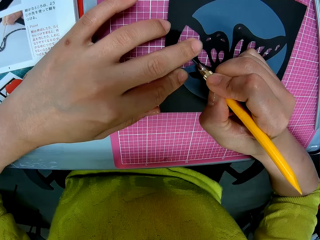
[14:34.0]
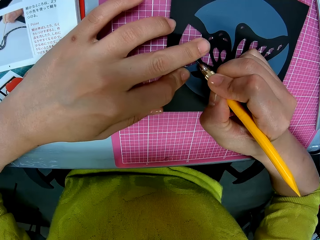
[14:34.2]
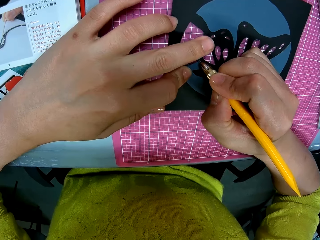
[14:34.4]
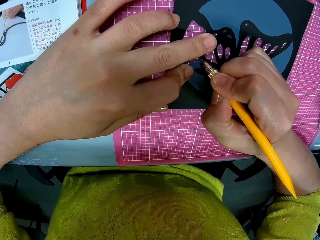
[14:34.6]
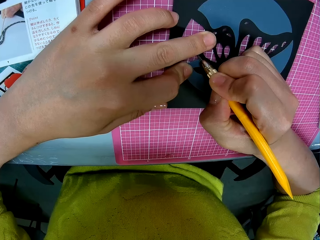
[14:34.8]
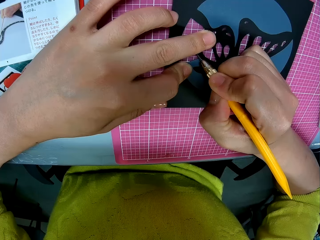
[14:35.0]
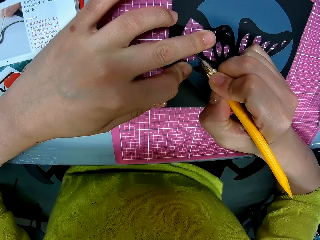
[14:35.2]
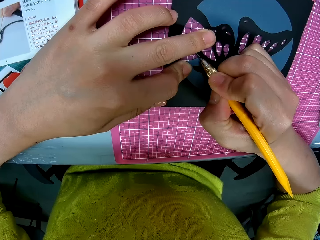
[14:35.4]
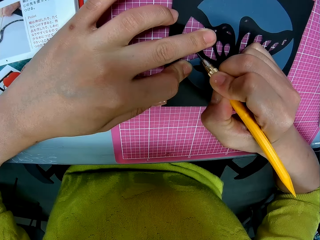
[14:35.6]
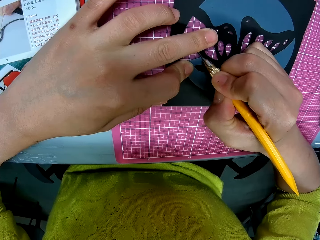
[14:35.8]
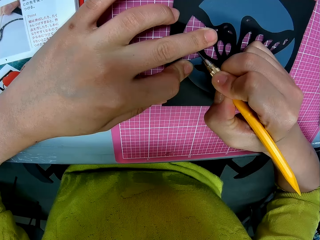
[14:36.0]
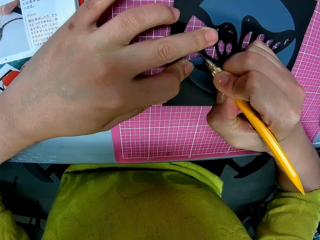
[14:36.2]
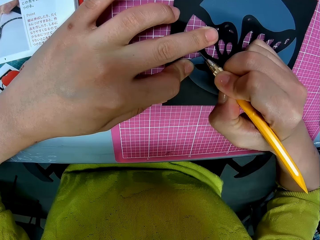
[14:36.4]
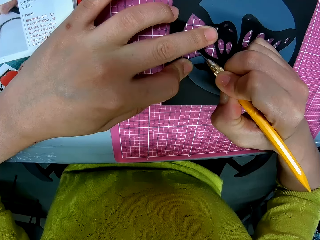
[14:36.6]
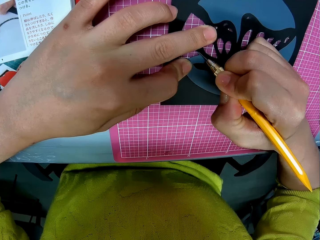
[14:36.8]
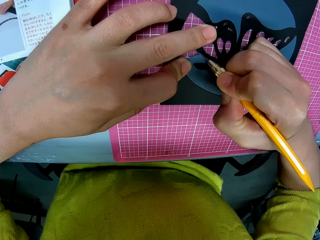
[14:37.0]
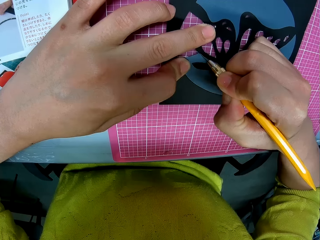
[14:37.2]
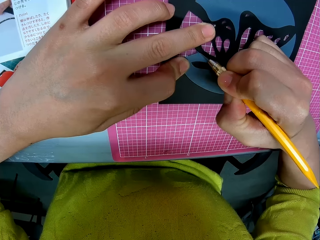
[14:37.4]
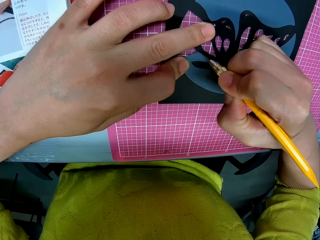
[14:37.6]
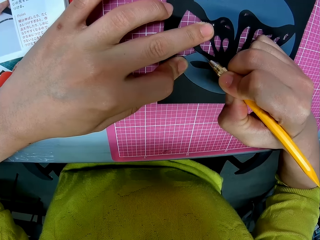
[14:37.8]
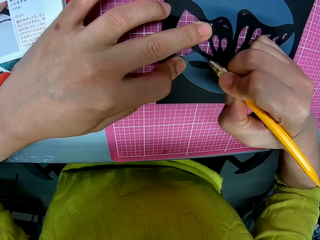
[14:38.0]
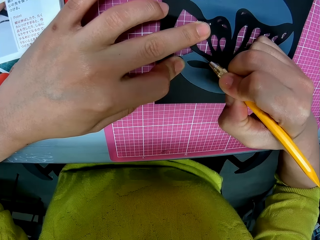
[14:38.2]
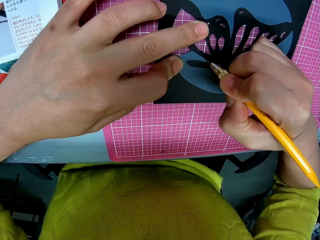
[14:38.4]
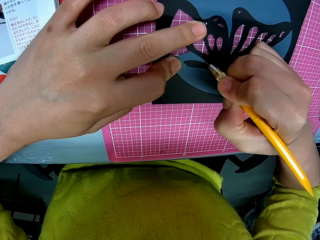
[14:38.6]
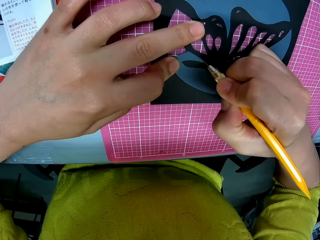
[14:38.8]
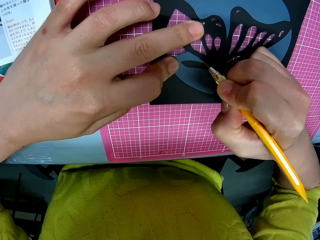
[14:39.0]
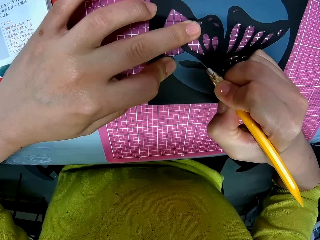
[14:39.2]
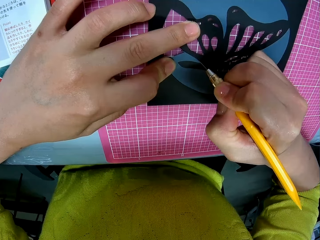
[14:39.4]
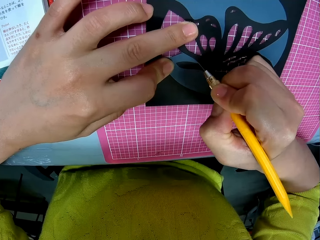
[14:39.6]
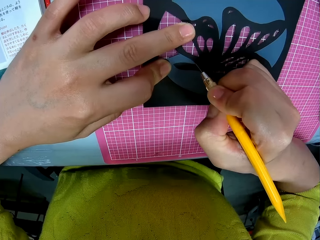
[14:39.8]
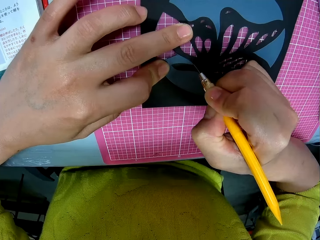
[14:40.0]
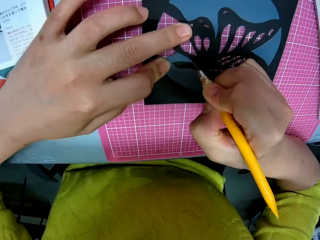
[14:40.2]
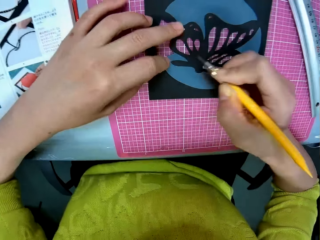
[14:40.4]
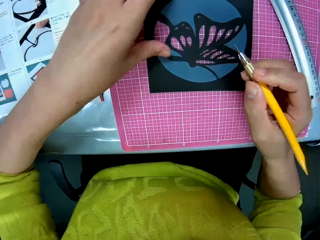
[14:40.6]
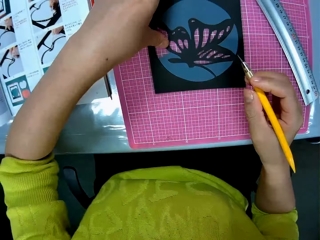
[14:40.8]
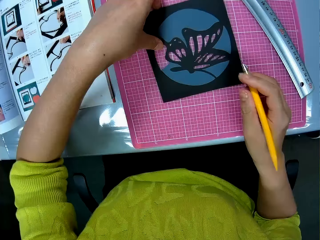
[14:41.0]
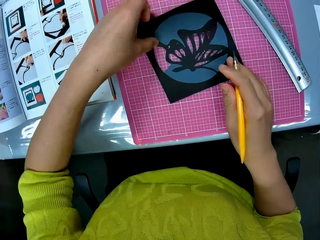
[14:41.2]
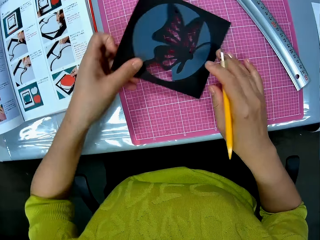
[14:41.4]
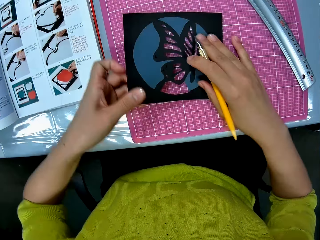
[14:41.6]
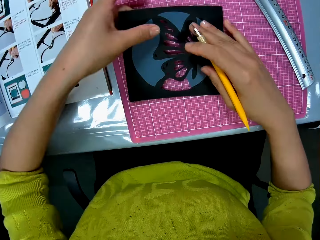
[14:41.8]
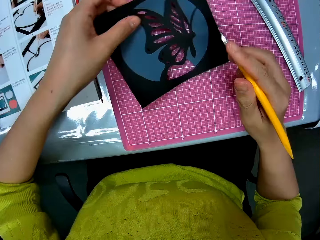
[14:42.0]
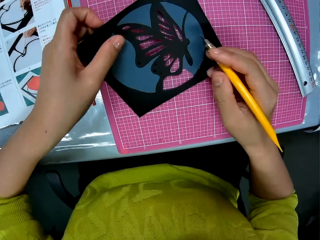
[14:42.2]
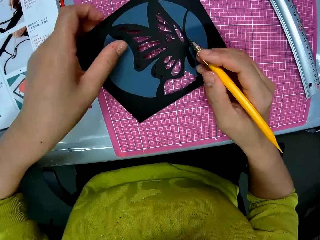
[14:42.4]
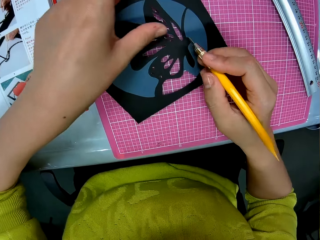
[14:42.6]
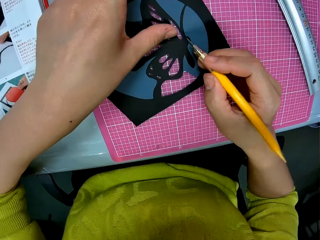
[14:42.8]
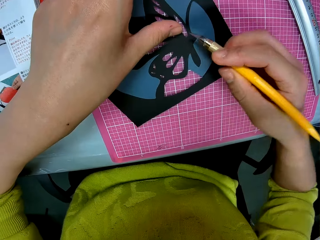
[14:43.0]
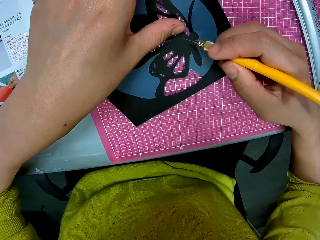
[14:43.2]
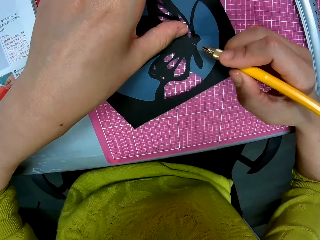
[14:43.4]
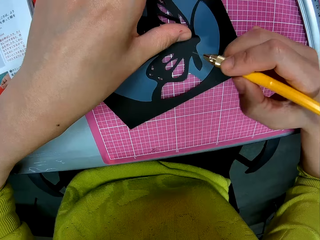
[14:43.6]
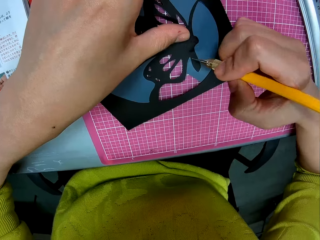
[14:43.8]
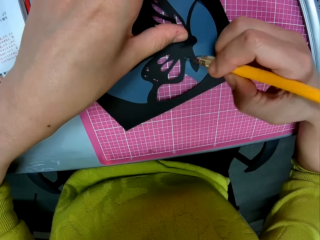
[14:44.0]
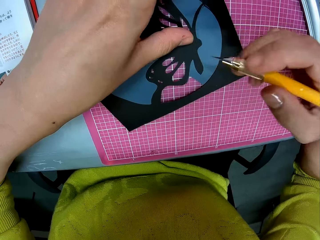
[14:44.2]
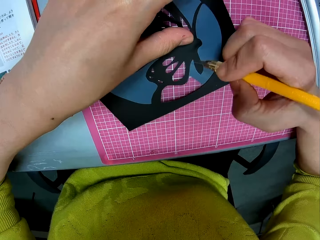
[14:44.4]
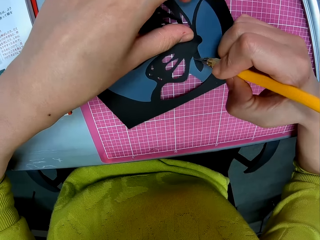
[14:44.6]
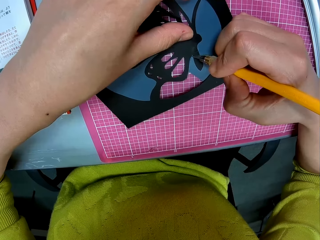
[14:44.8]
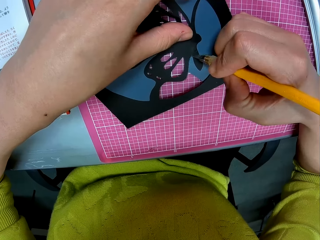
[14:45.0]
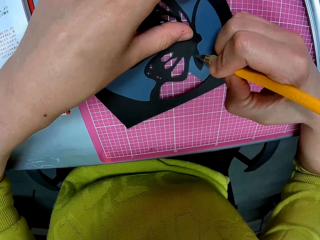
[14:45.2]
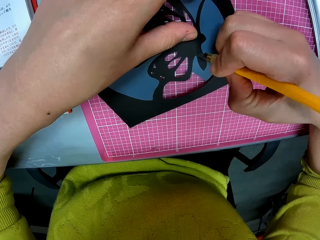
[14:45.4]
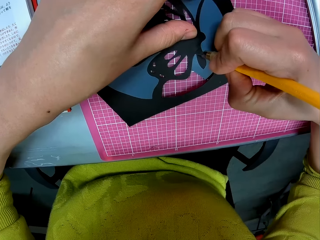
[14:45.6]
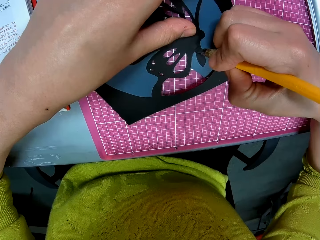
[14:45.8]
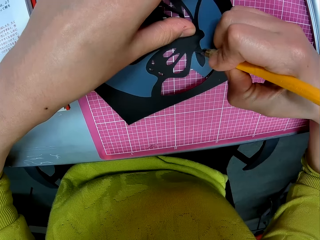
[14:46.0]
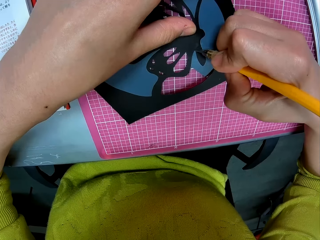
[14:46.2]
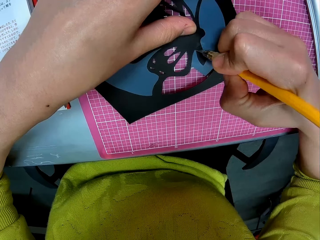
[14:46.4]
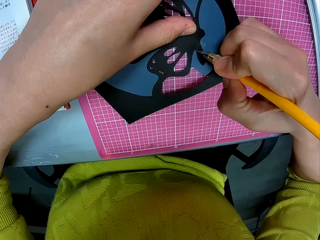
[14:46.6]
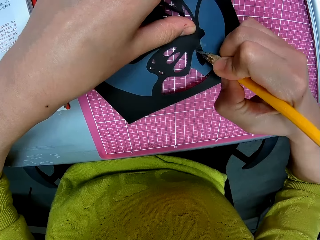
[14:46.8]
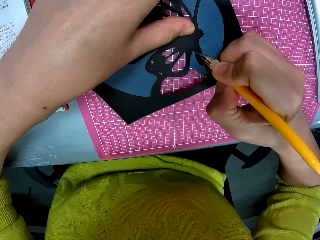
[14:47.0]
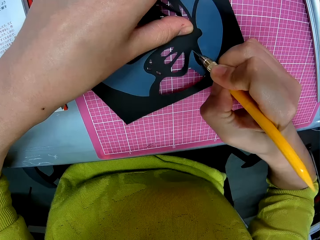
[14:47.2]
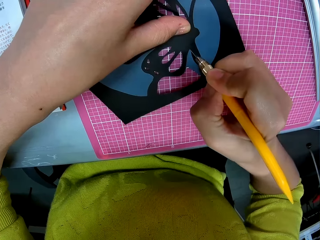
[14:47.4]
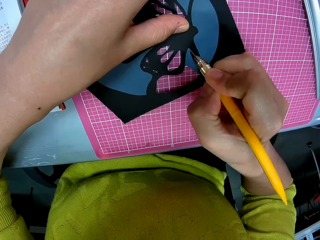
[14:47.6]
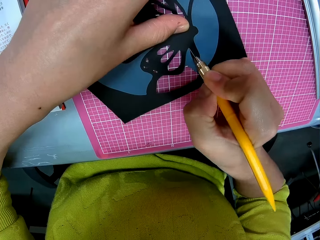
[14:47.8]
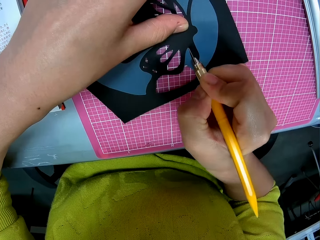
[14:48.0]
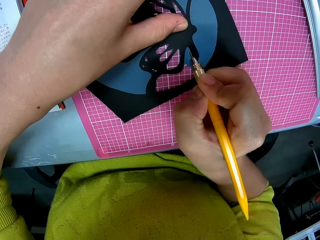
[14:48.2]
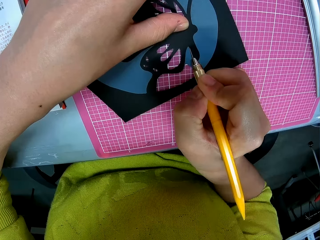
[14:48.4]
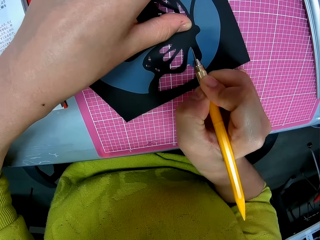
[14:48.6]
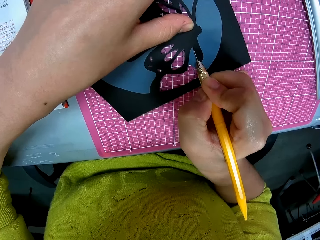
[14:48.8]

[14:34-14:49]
The camera wearer cuts the photograph with the pen cutter in his right hand. He adjusts the photograph with his left hand. He cuts the photograph with the pen cutter in his right hand.

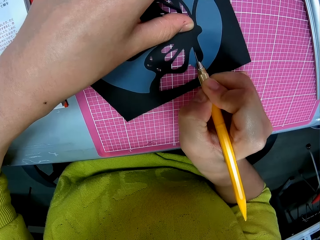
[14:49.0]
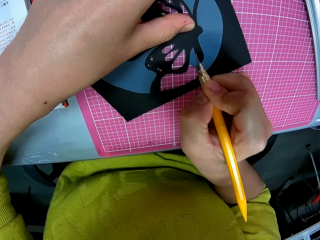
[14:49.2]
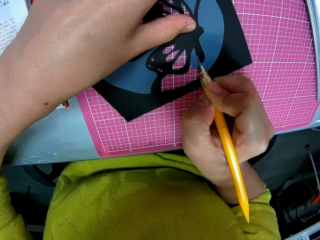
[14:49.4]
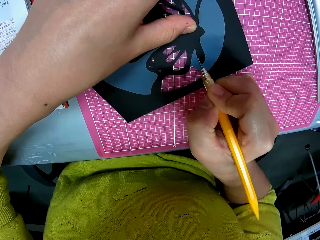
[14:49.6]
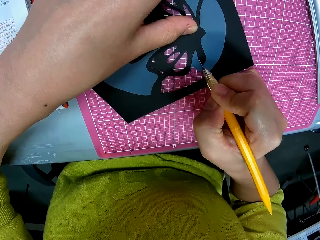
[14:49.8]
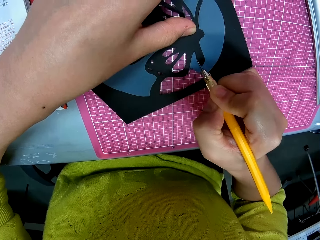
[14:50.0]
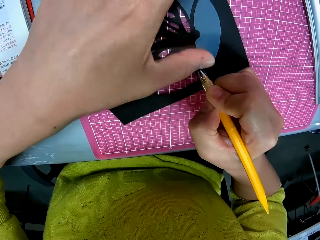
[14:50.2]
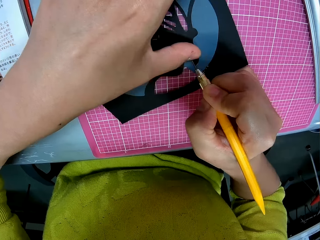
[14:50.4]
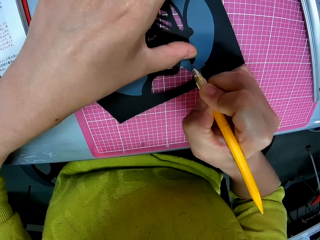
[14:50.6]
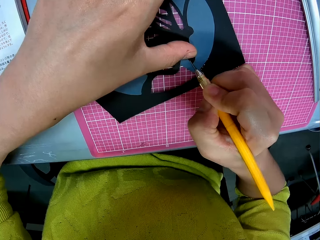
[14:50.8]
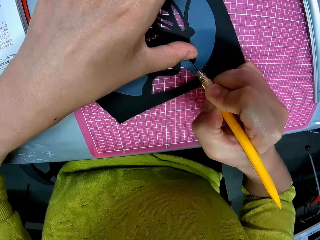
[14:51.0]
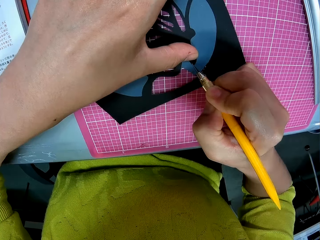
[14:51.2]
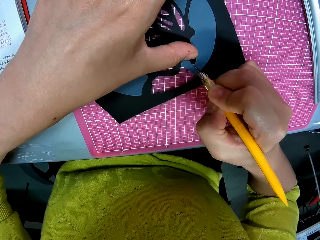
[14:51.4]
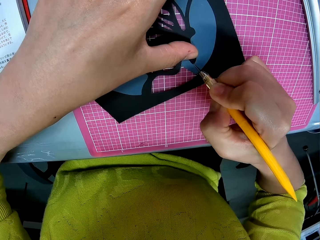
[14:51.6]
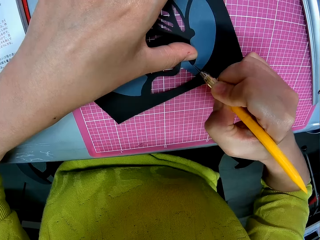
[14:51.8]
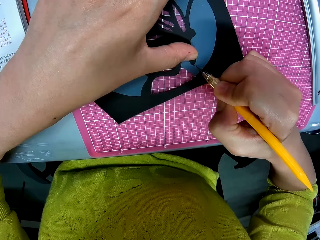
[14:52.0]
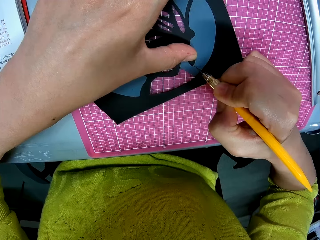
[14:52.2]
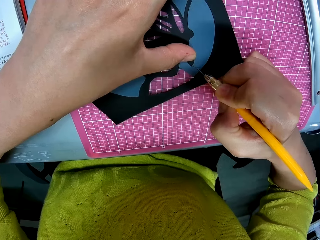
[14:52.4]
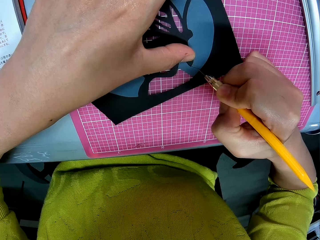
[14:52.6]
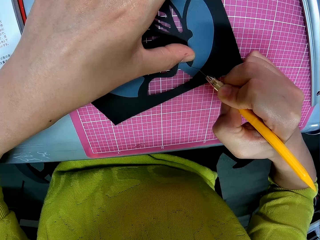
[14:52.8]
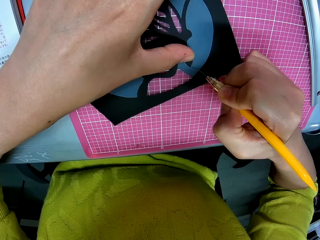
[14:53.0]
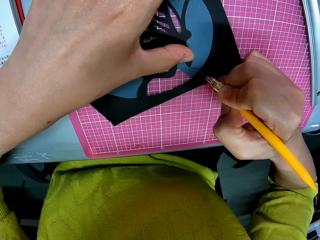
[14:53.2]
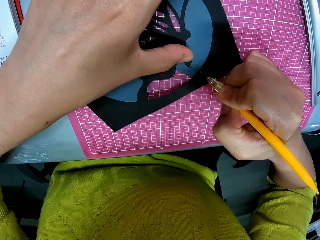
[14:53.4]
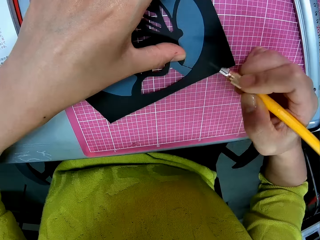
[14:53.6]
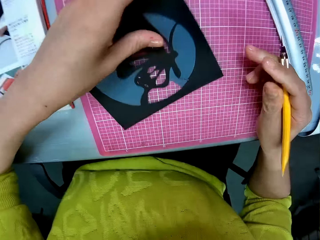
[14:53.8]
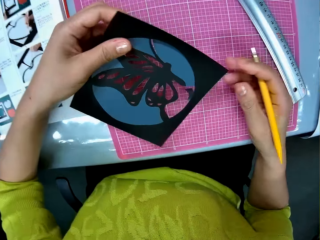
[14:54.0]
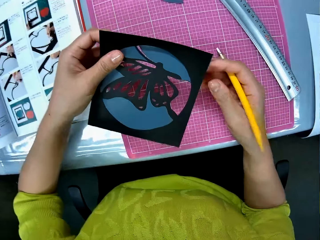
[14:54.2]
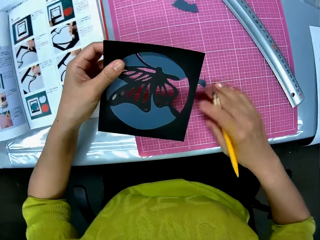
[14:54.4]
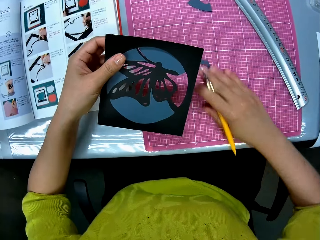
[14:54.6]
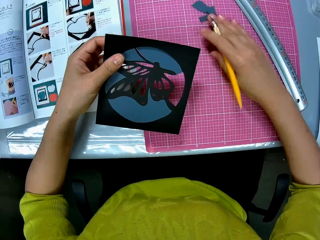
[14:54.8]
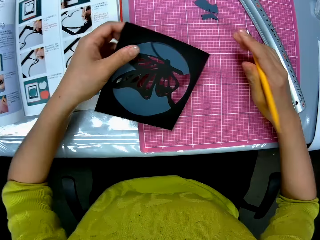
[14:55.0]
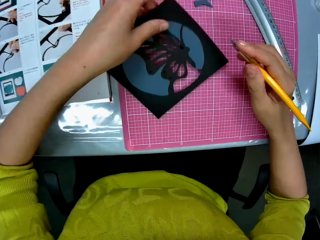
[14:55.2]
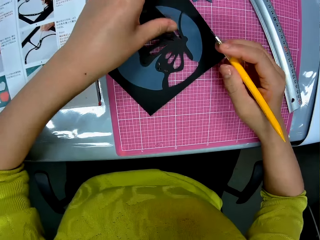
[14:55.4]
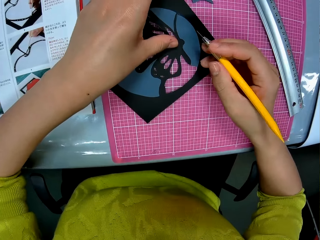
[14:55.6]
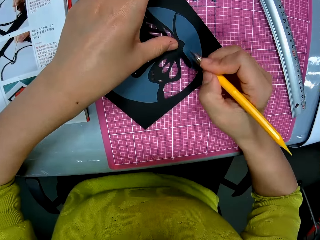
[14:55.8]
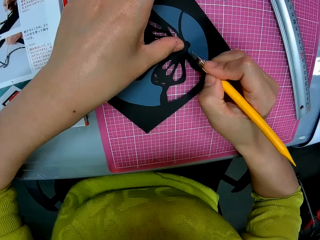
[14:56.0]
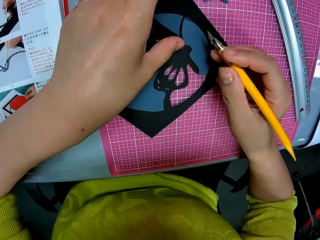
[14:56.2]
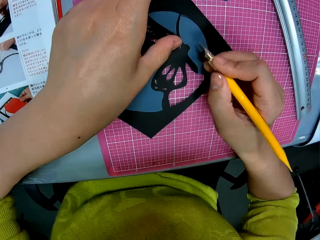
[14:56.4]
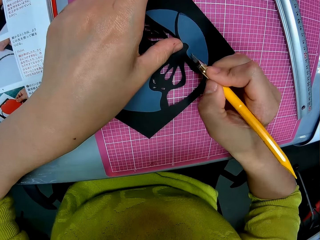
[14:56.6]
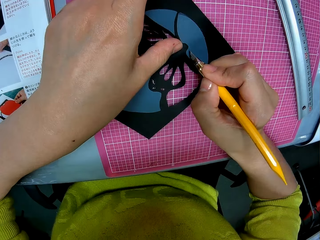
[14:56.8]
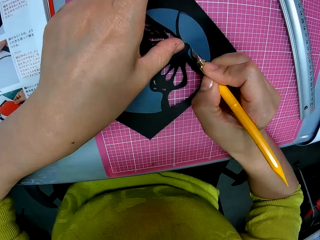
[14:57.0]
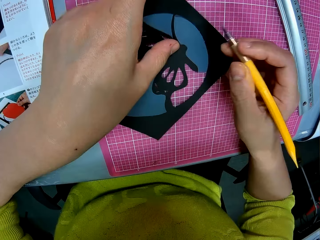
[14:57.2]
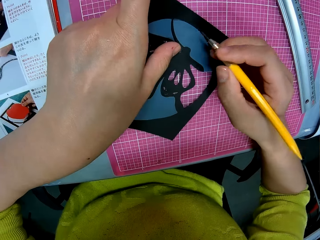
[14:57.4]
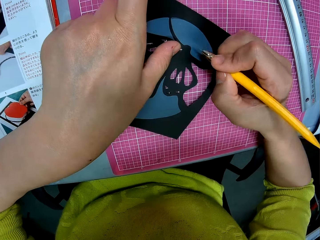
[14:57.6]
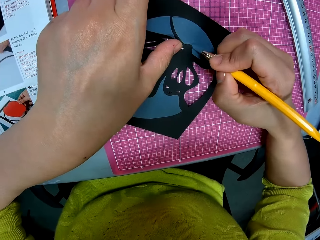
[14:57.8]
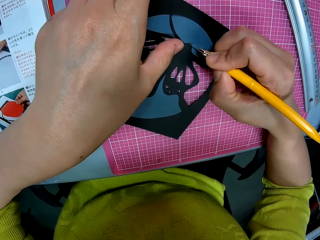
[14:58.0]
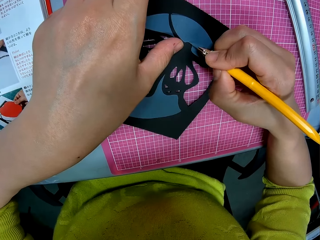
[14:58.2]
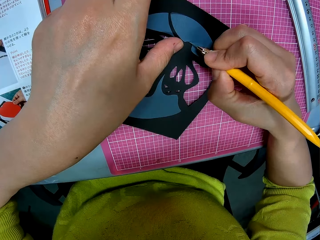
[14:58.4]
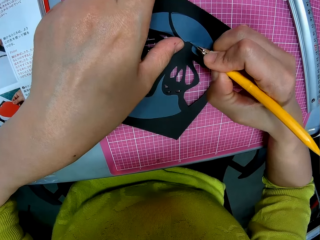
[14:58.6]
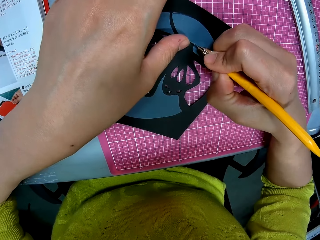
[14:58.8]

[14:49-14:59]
The camera wearer picks up the photograph on the table with his left hand. They adjust the cut out art, sweep a piece of paper on the table with her right hand, and put the photograph on the table. They cut out the piece of art.
